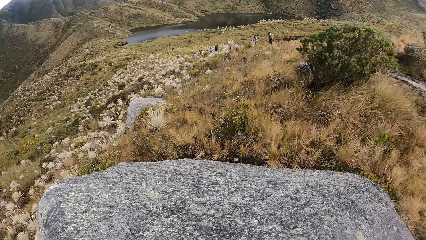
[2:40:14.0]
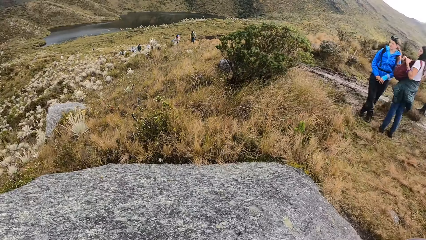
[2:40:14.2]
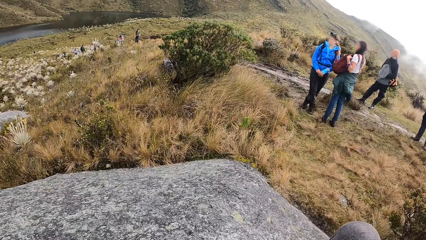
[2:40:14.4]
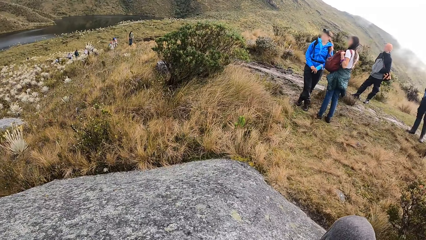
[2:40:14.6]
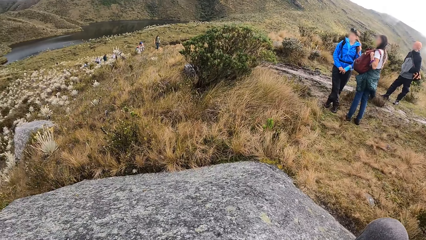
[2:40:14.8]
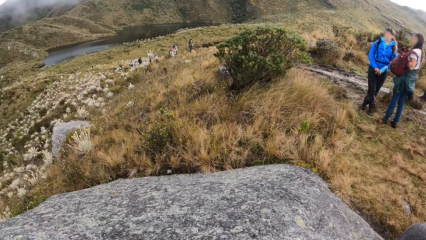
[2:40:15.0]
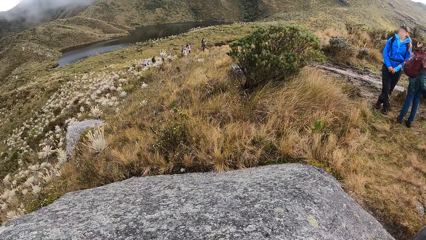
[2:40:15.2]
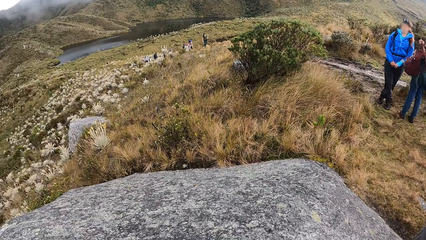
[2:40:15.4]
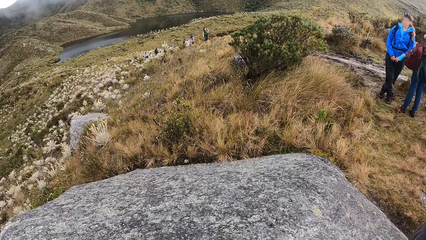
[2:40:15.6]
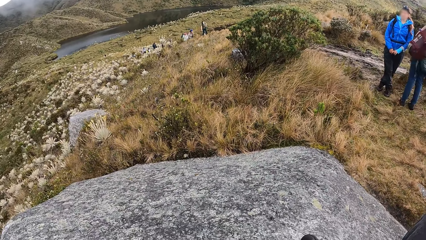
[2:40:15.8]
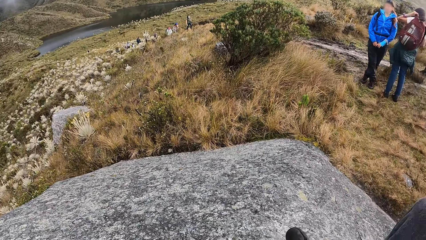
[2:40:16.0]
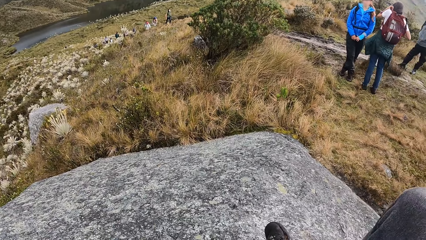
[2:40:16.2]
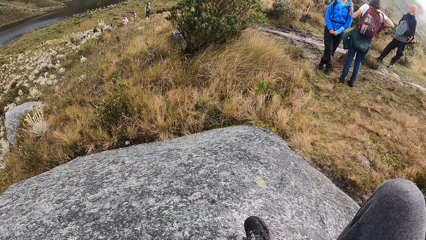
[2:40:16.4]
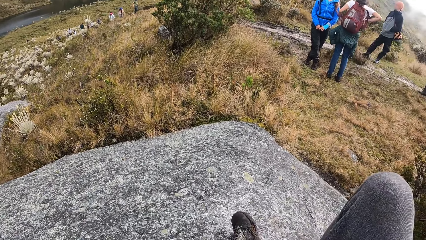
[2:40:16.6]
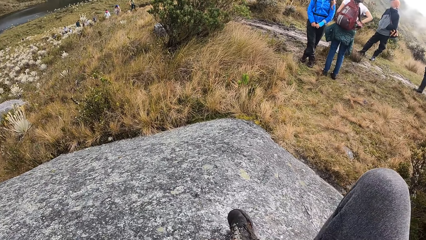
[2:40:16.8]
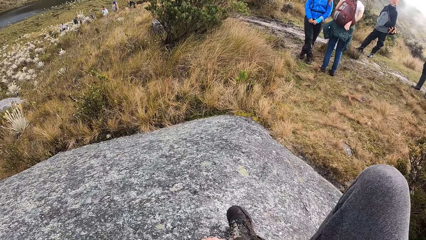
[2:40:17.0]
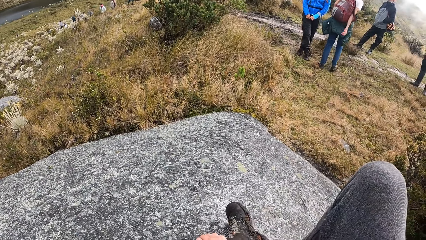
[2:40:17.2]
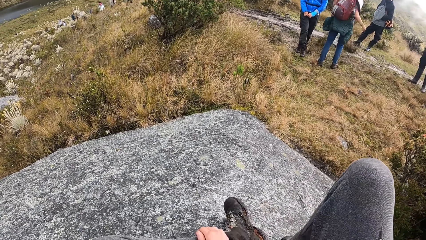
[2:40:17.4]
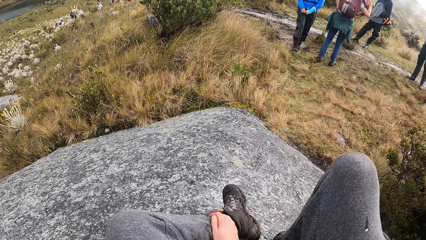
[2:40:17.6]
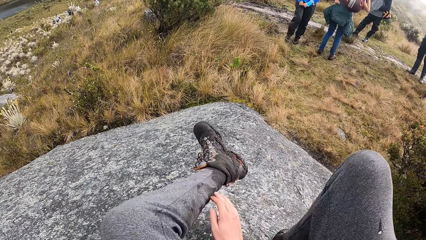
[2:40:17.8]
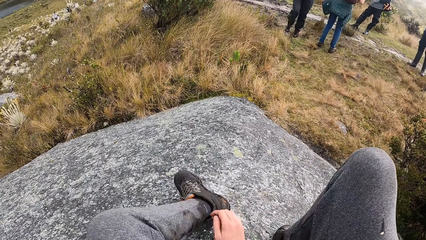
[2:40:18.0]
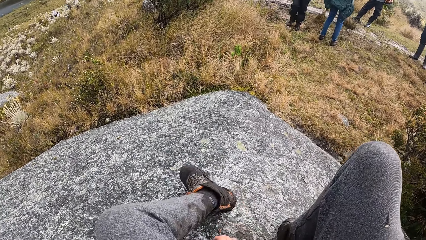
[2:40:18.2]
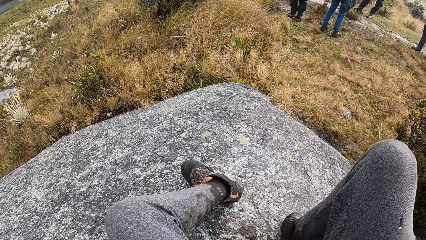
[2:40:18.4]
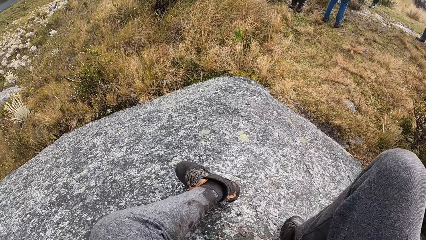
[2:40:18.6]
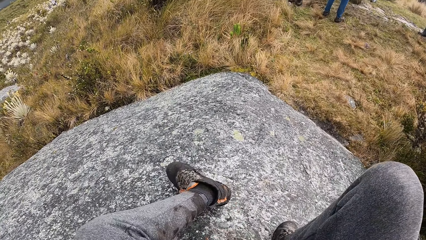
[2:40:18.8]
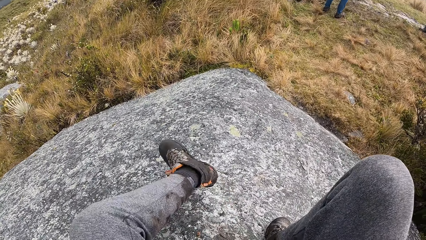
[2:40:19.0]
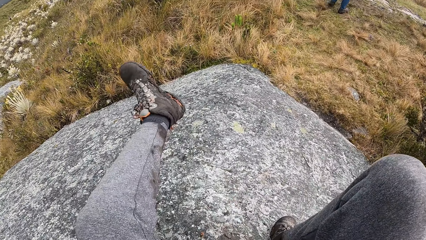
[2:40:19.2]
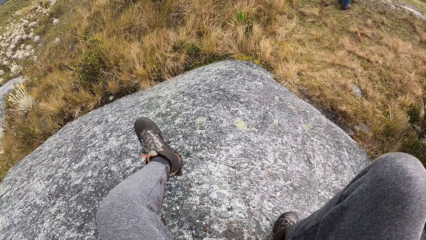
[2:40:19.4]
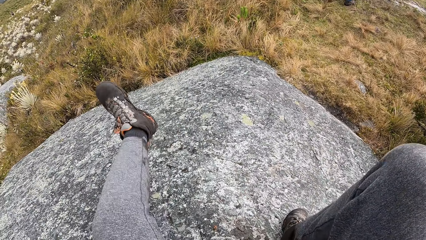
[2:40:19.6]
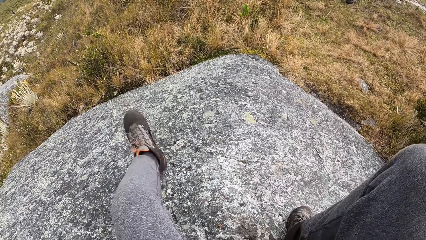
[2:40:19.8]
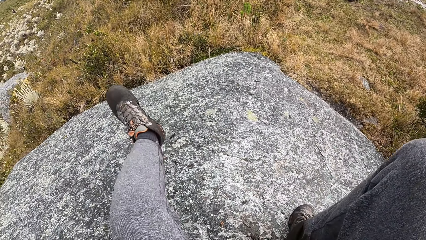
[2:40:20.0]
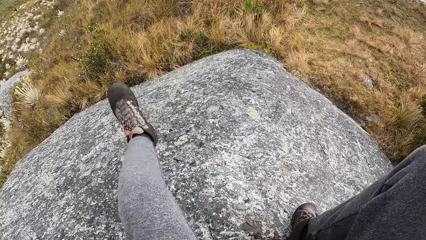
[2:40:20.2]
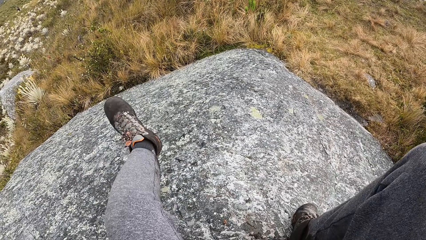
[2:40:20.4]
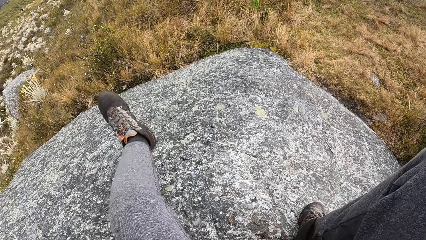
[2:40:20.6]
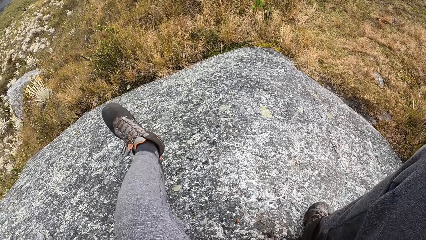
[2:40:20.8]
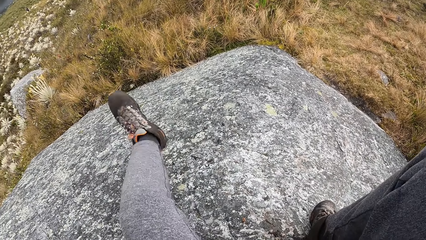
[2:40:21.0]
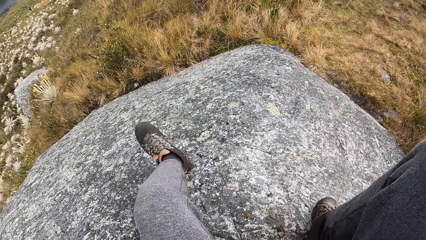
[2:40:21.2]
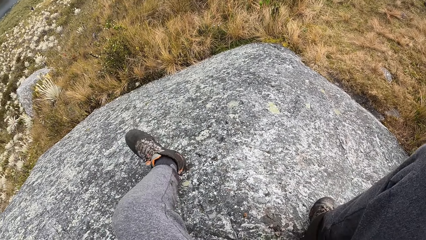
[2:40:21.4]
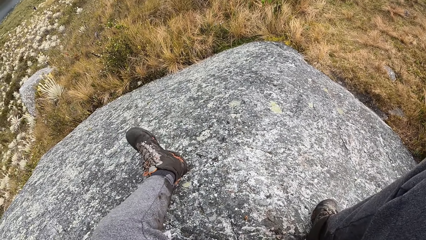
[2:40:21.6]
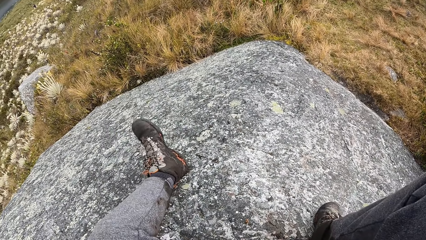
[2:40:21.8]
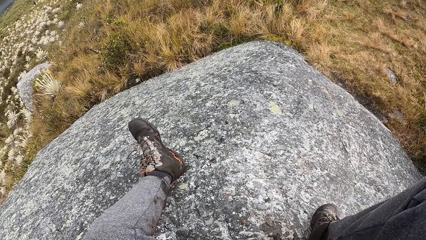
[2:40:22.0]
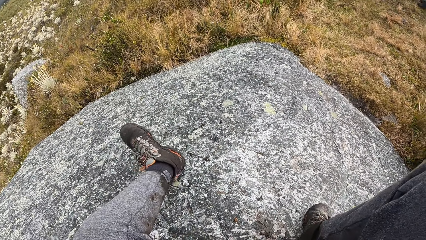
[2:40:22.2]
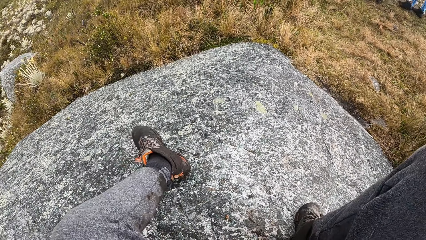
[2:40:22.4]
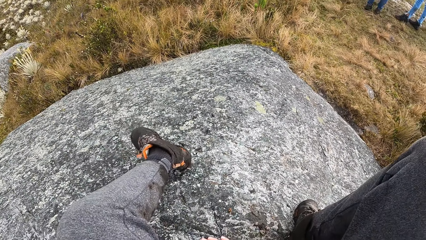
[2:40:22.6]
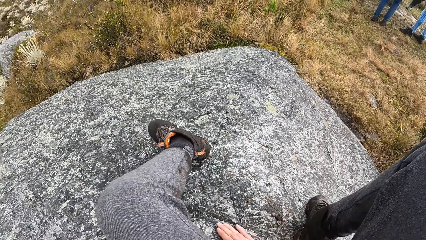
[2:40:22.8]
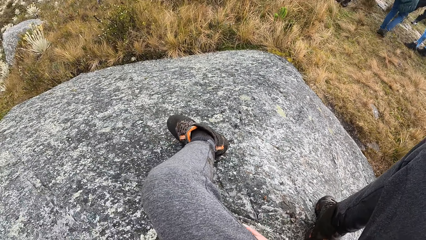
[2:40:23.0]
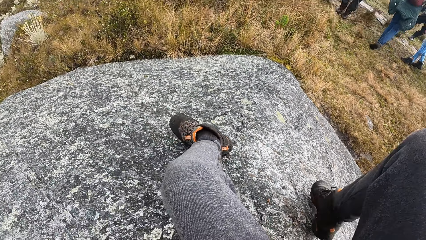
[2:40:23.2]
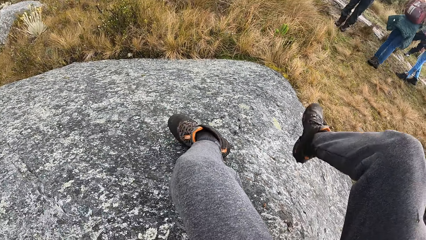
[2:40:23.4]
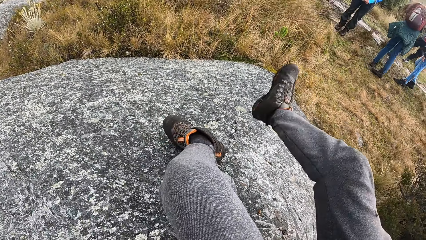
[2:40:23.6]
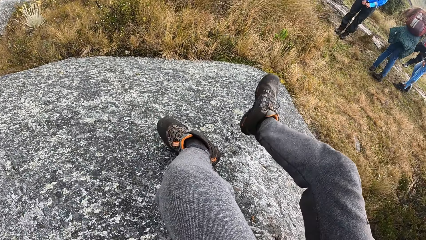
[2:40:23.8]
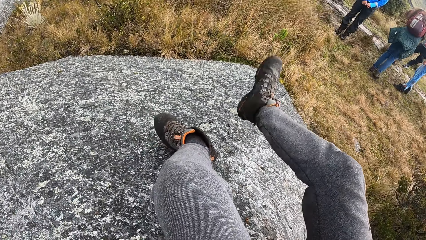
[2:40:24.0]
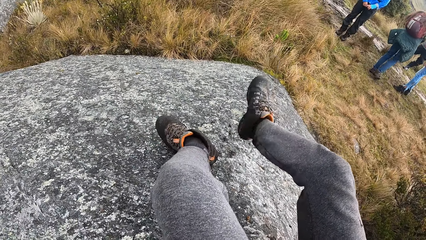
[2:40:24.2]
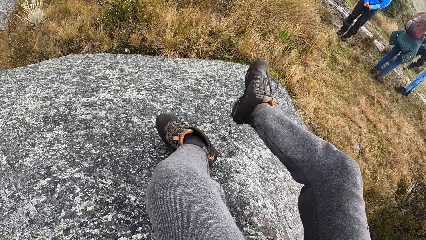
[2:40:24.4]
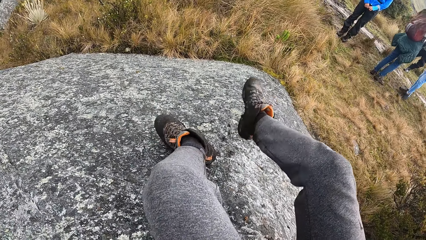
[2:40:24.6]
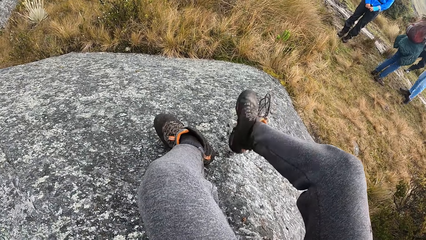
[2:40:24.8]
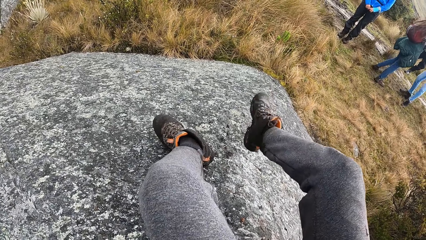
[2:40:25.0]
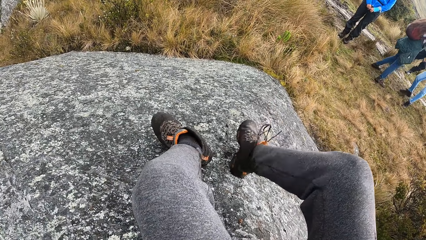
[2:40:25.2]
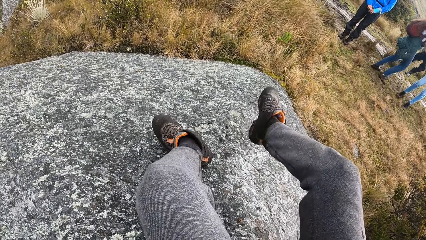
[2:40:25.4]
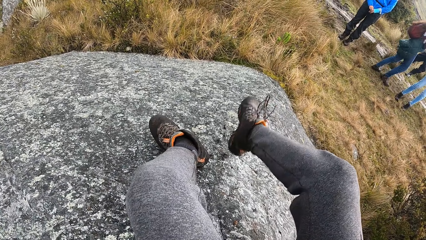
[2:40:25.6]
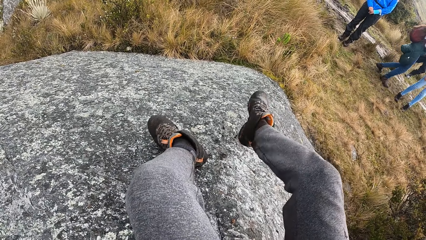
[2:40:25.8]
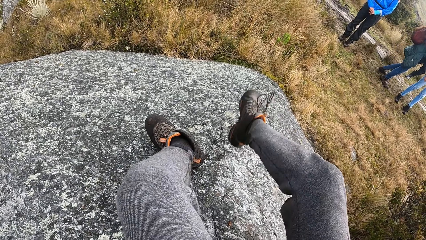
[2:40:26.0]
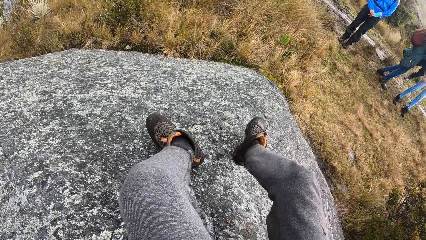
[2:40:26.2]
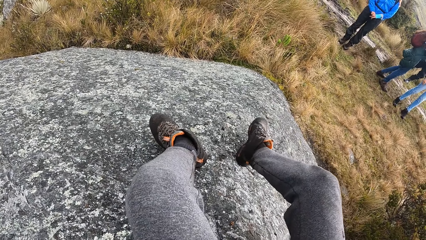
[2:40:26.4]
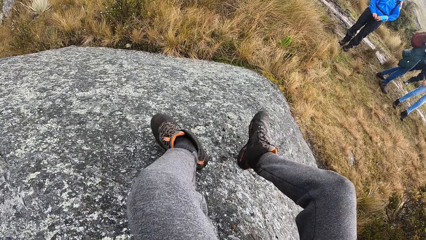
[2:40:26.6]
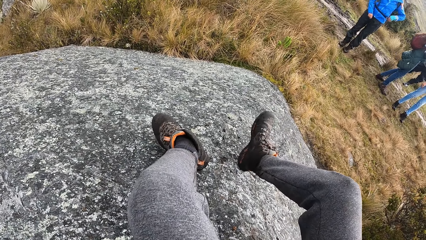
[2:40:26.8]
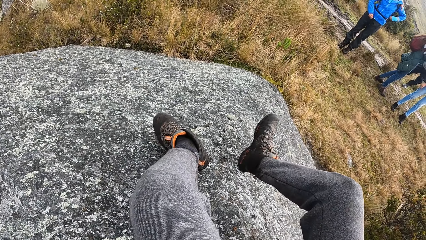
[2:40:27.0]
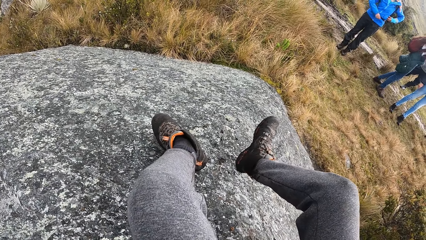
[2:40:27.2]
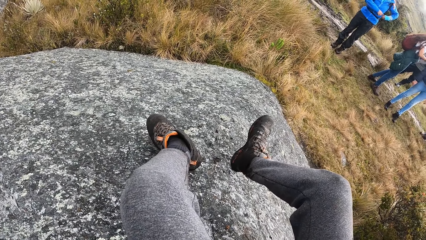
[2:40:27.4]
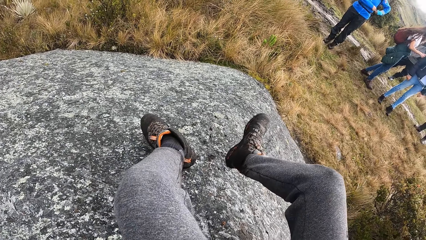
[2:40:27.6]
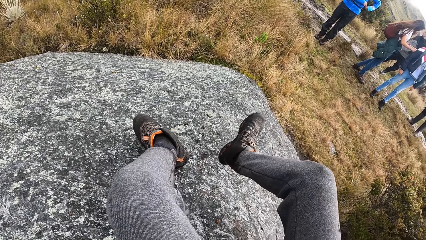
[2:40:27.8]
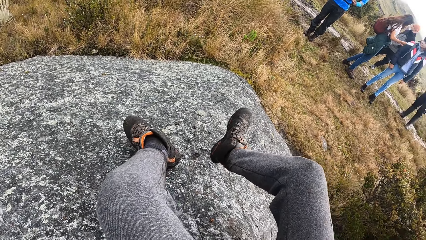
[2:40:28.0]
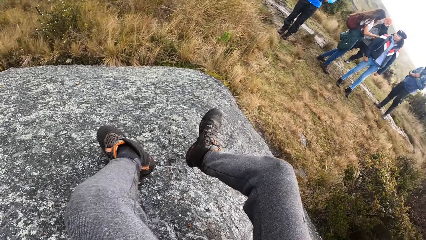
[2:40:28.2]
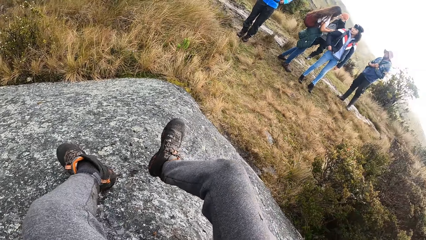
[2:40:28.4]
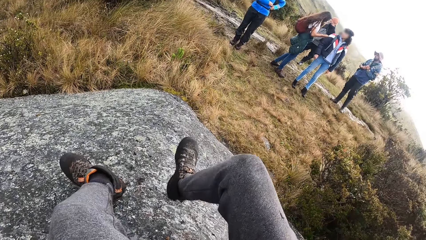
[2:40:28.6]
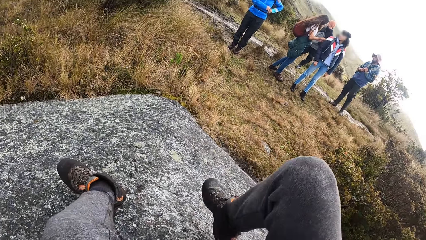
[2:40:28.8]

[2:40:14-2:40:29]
A woman wears the backpack. The camera wearer hits the shoe on his left leg on the large stone. He hits the shoe on his left leg on the large stone again. He hits the shoe on his right leg on the large stone.
